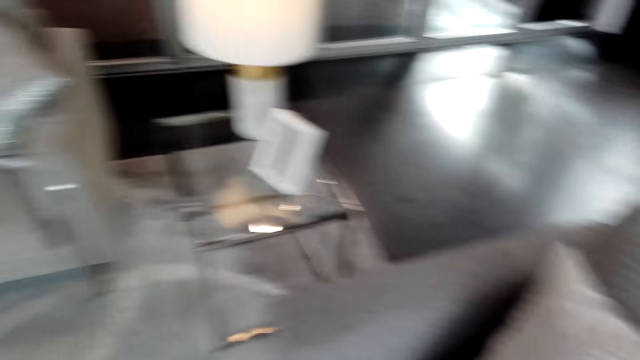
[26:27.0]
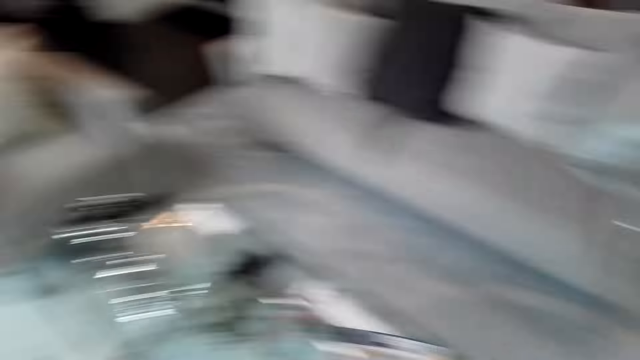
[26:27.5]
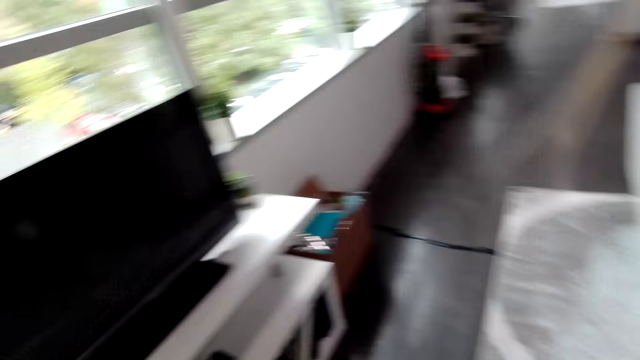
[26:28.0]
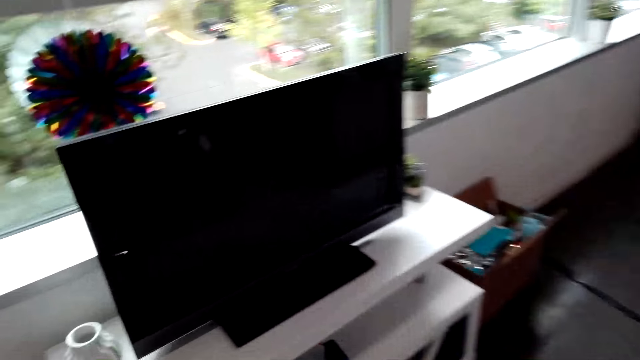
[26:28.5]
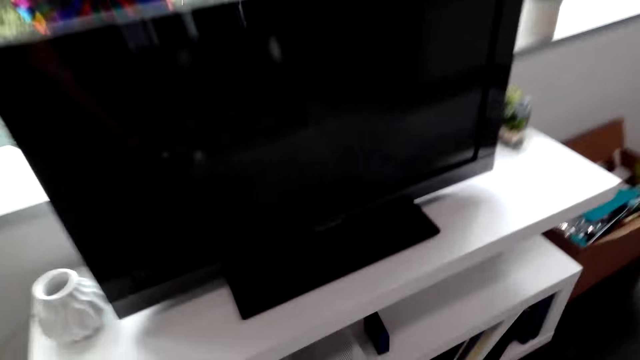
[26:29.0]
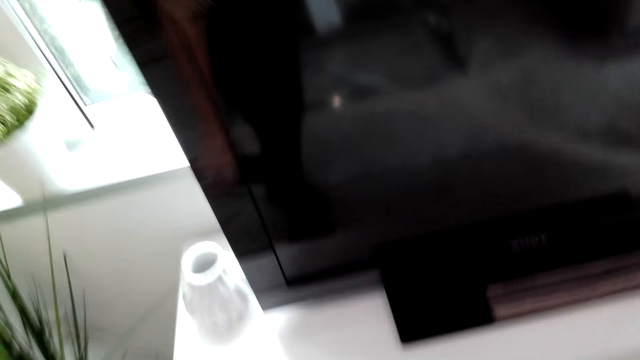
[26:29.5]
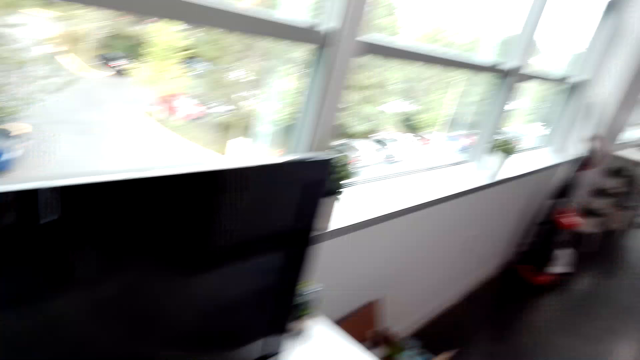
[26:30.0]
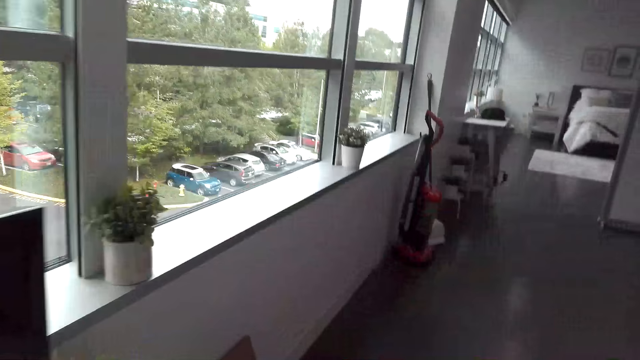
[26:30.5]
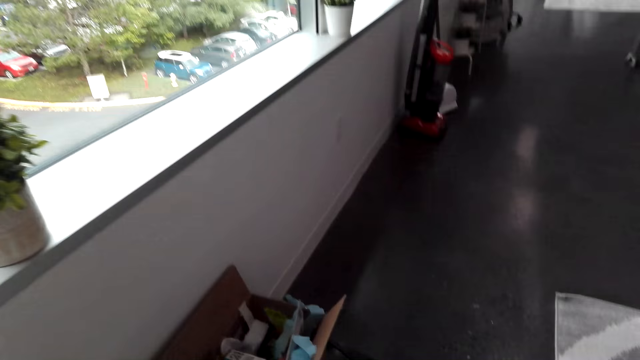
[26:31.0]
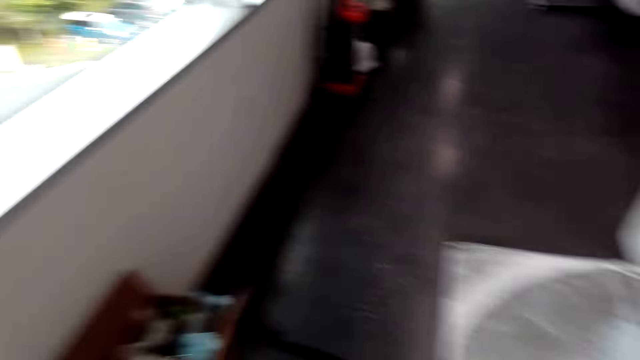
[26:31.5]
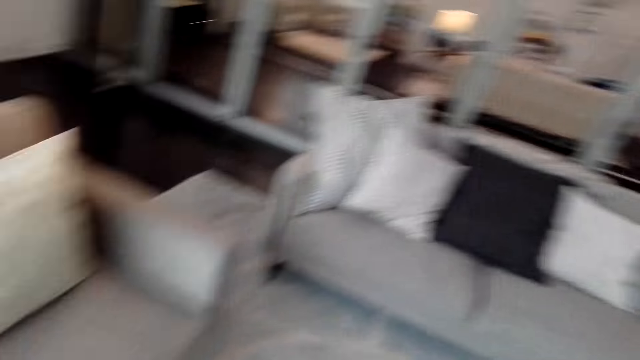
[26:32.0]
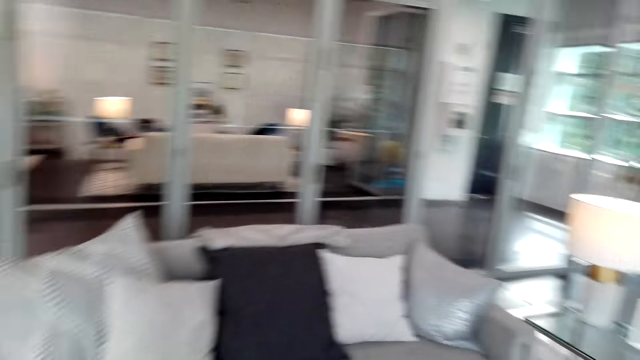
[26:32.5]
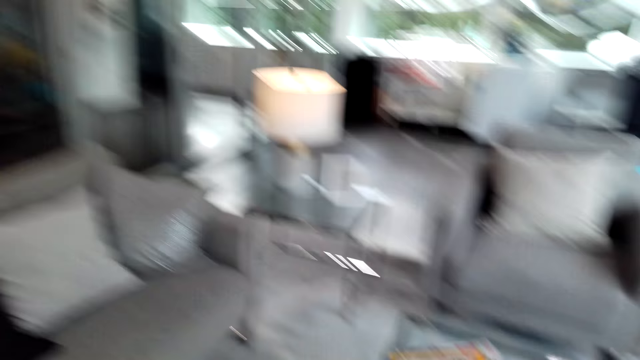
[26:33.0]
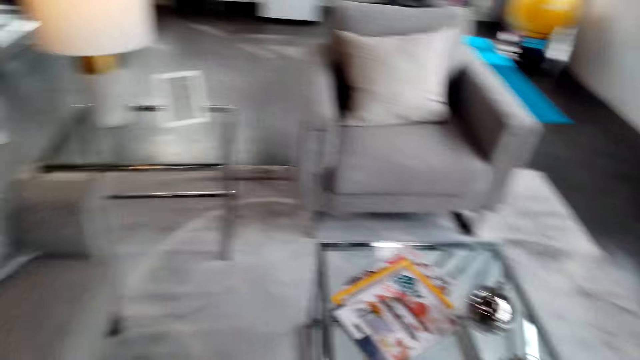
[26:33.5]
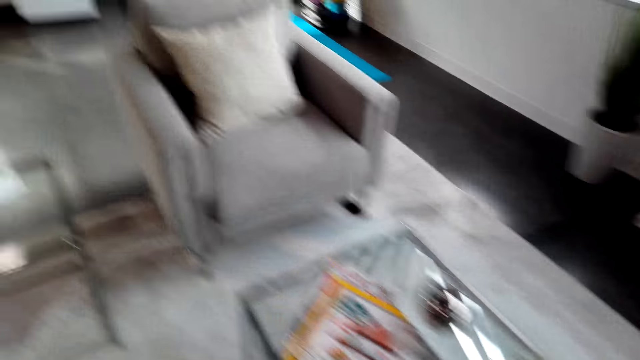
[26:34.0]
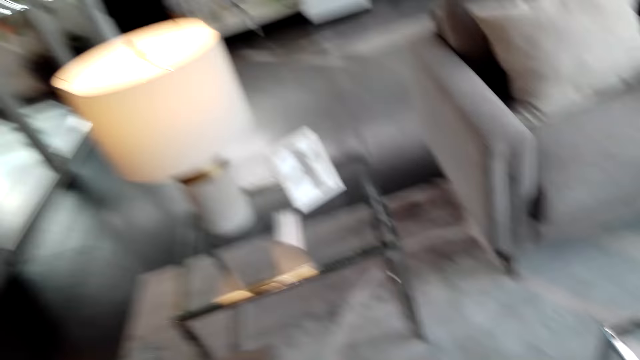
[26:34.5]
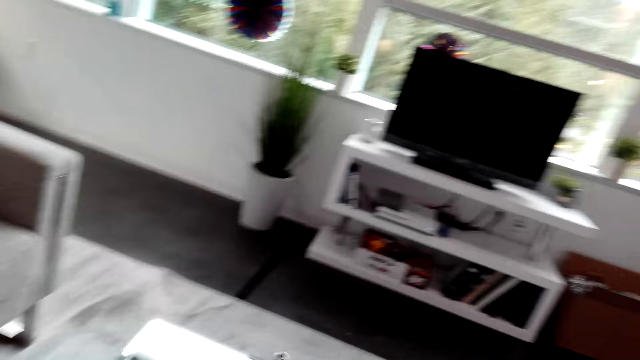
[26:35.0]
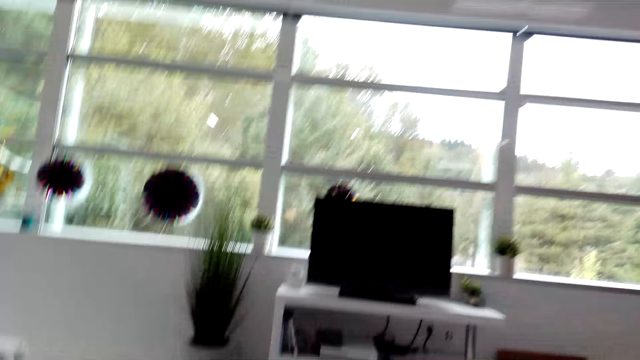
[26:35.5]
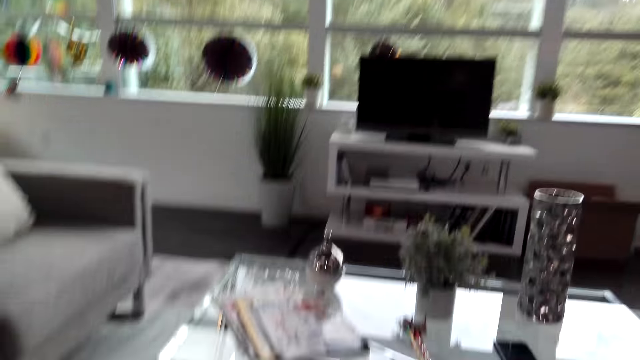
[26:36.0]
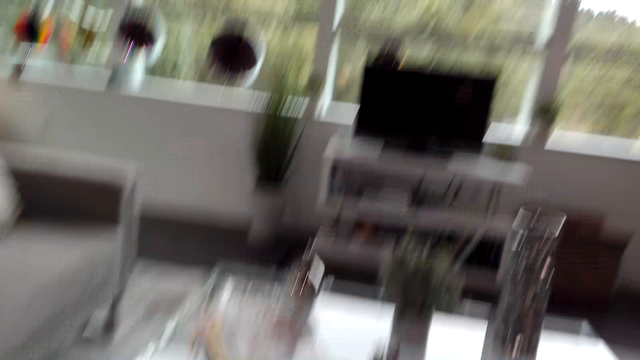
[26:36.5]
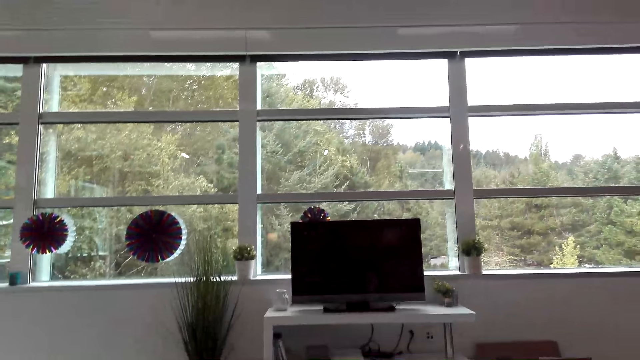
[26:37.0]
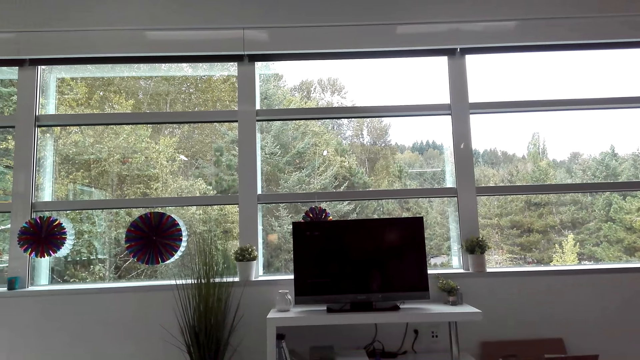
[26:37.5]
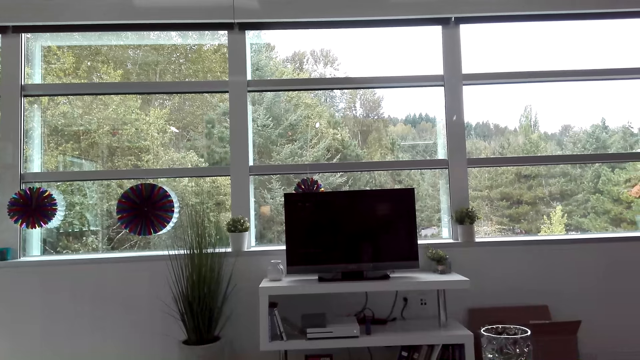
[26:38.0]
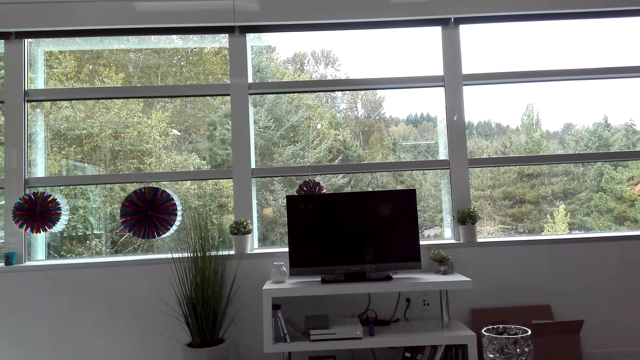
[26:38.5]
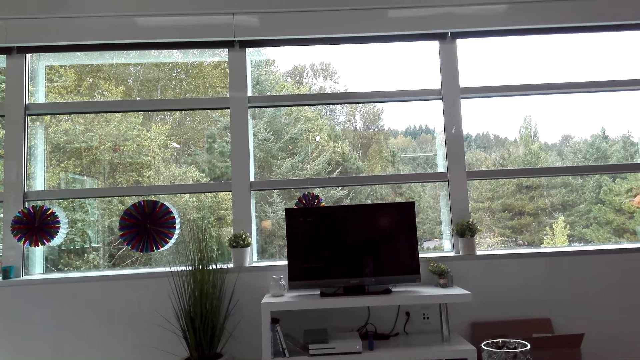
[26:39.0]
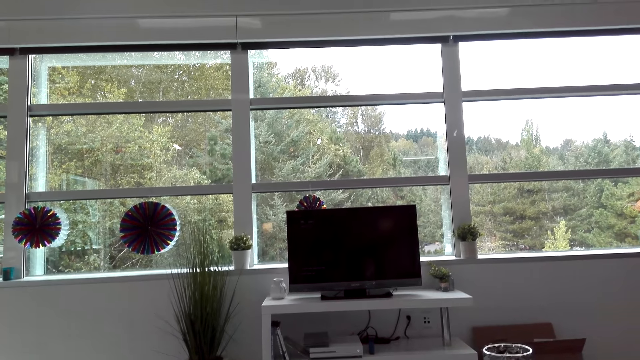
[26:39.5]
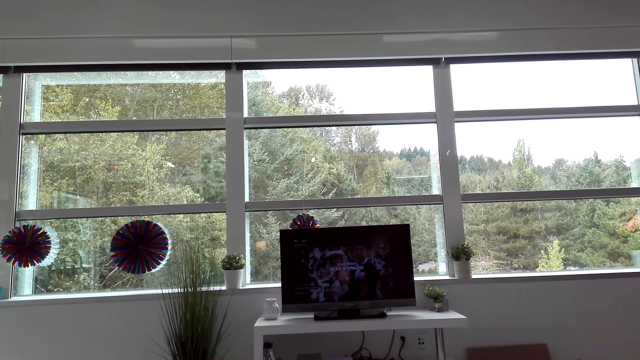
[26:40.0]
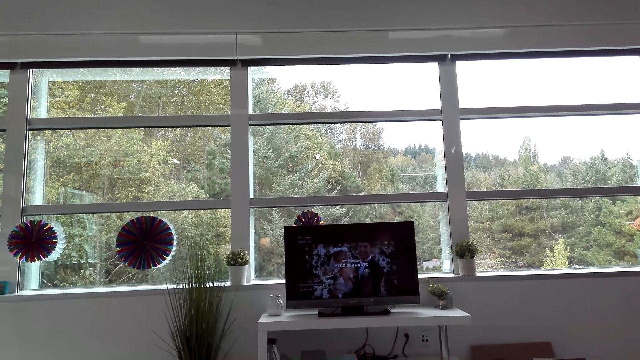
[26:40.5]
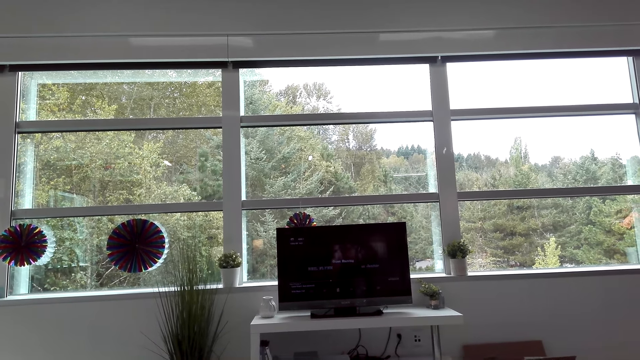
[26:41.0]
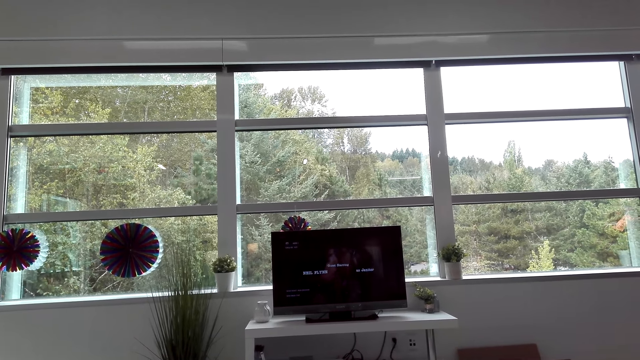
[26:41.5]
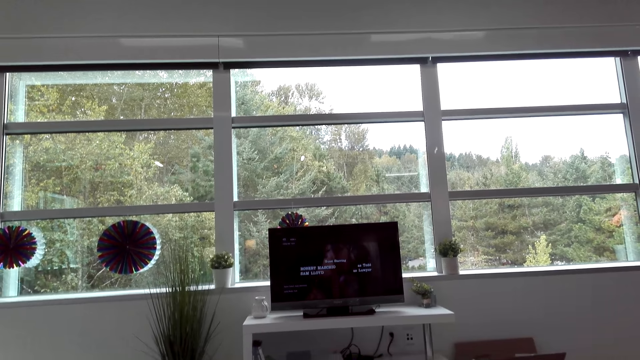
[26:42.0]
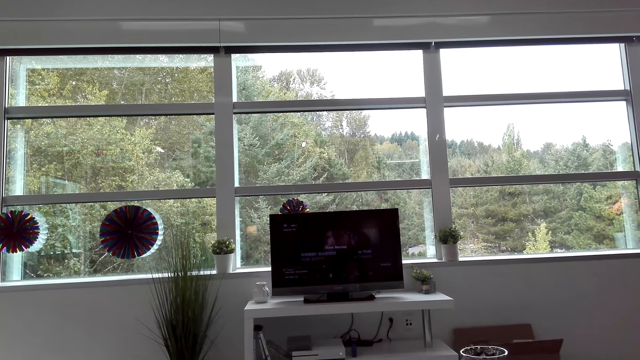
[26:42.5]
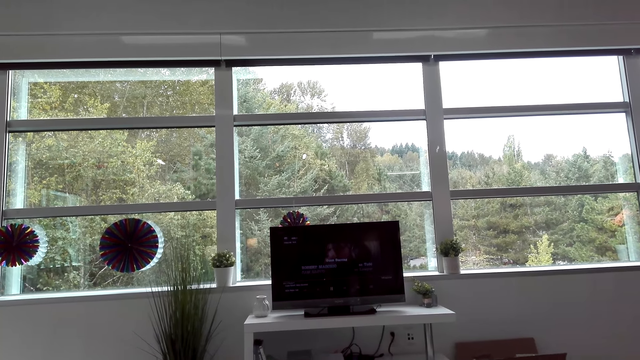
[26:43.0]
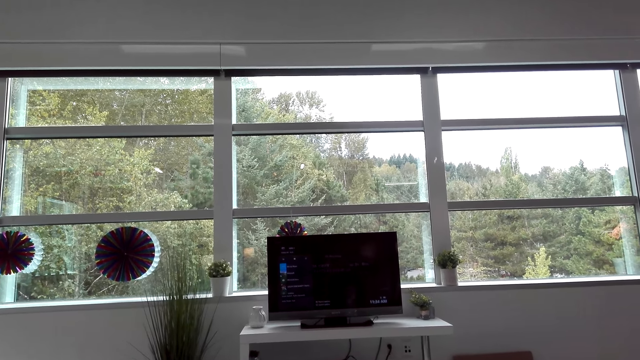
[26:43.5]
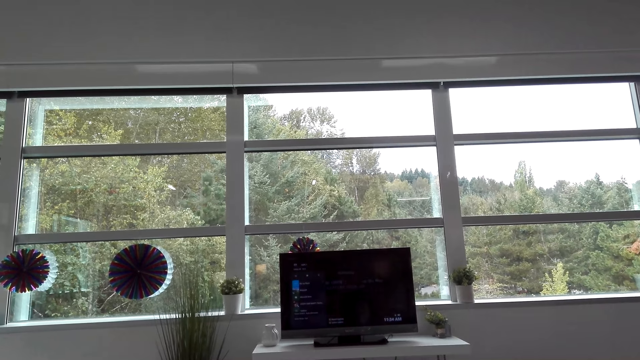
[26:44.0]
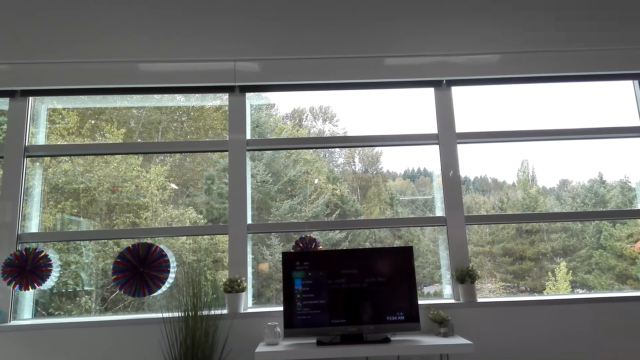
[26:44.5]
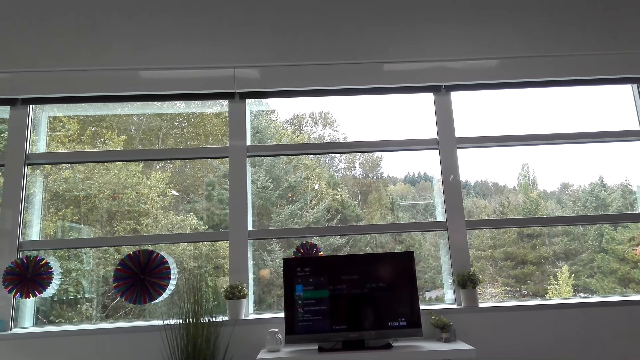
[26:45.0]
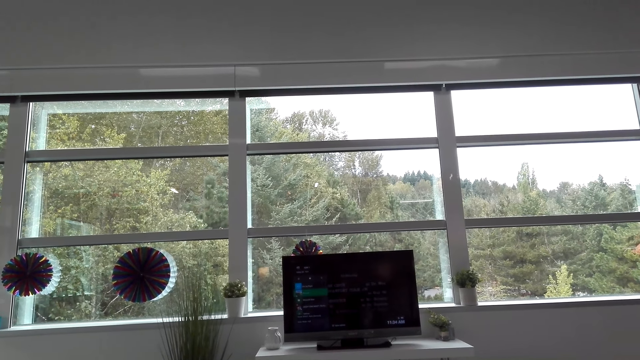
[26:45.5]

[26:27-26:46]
The camera wearer sits down. They turn on the TV.
